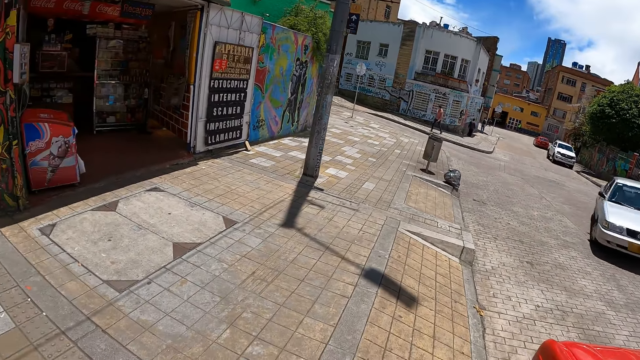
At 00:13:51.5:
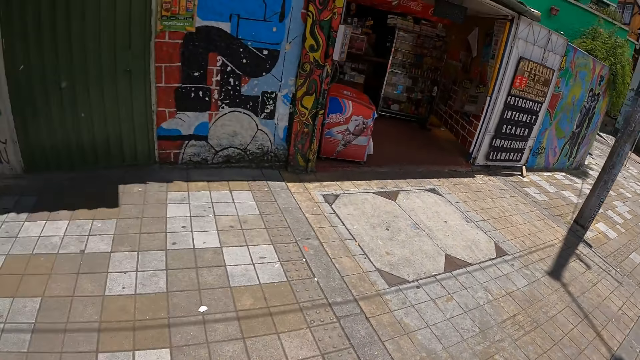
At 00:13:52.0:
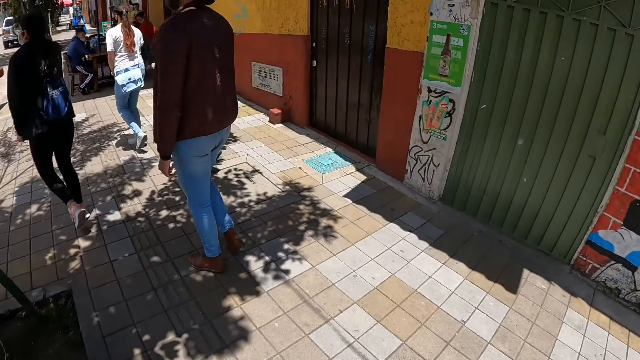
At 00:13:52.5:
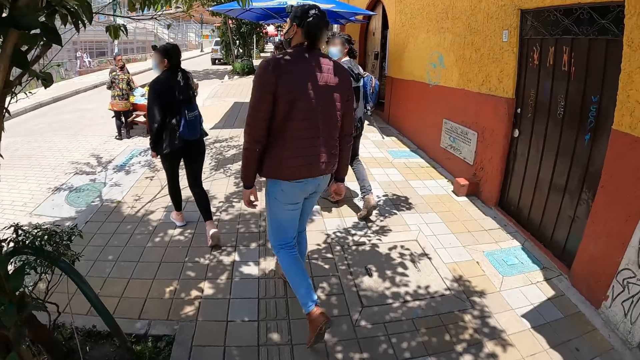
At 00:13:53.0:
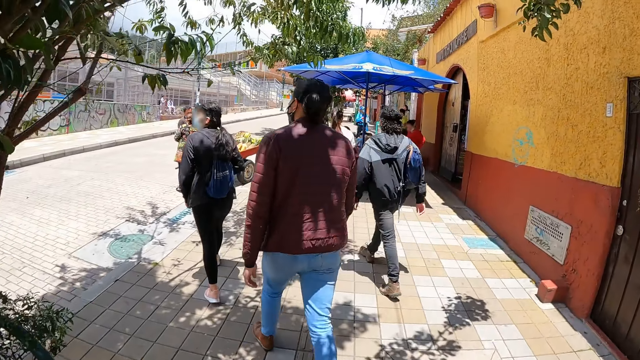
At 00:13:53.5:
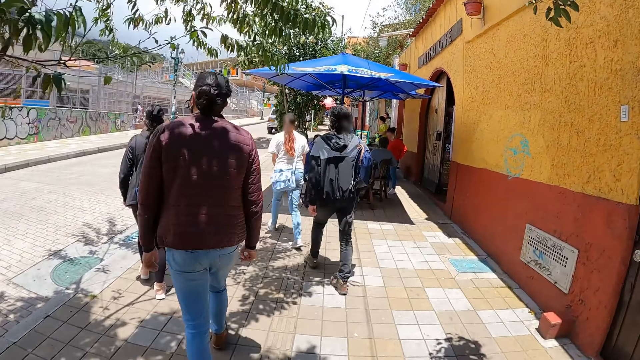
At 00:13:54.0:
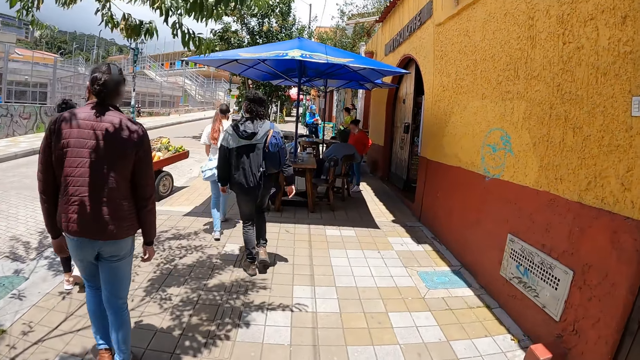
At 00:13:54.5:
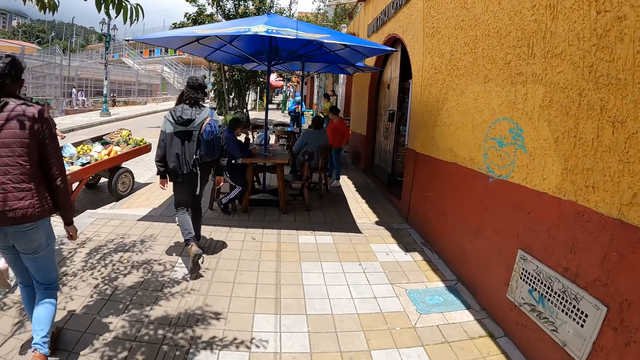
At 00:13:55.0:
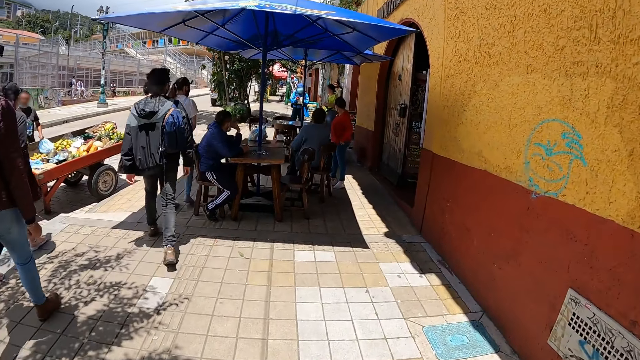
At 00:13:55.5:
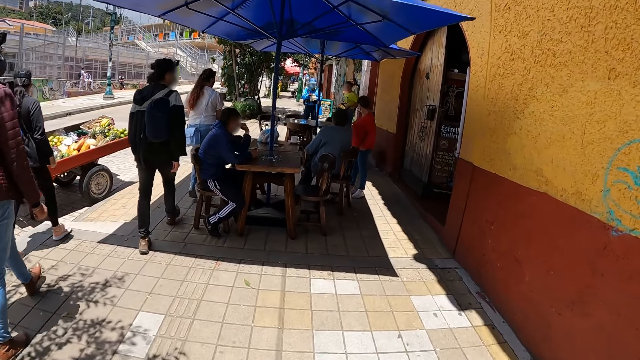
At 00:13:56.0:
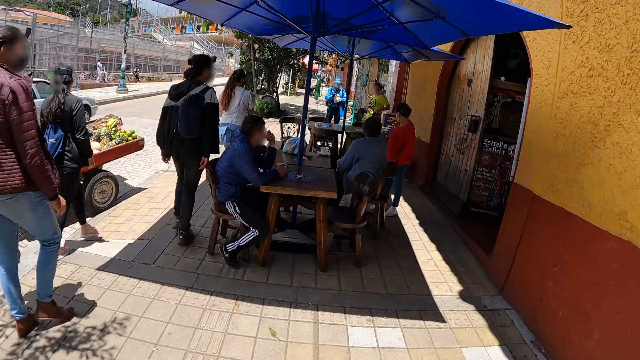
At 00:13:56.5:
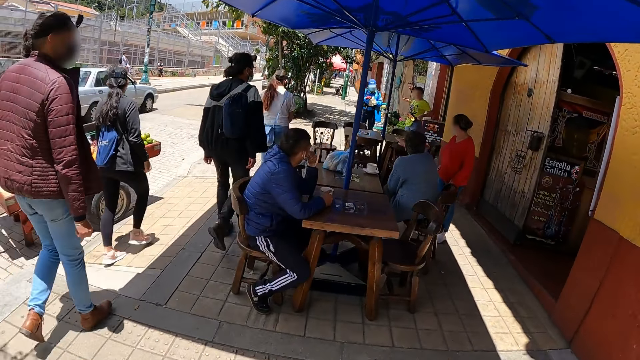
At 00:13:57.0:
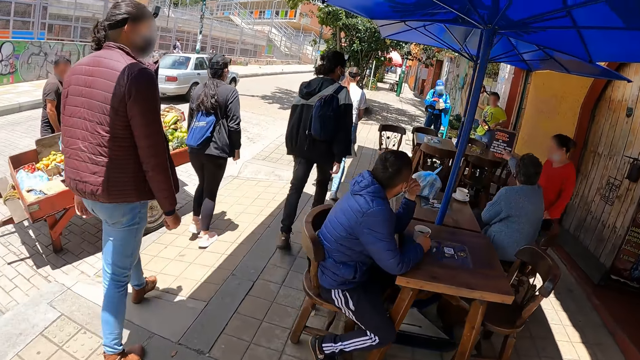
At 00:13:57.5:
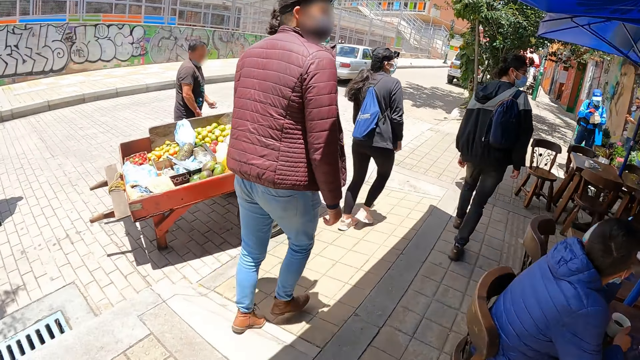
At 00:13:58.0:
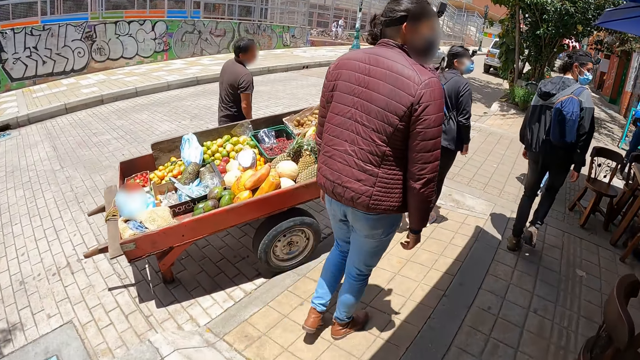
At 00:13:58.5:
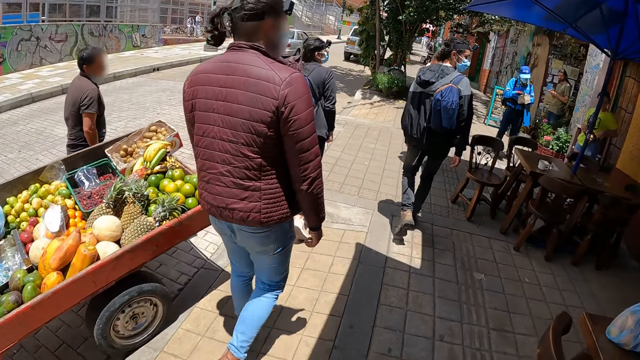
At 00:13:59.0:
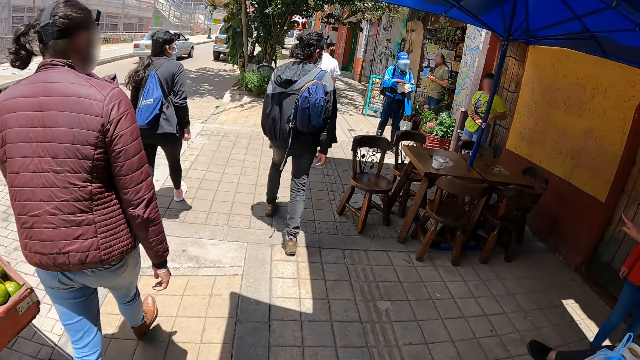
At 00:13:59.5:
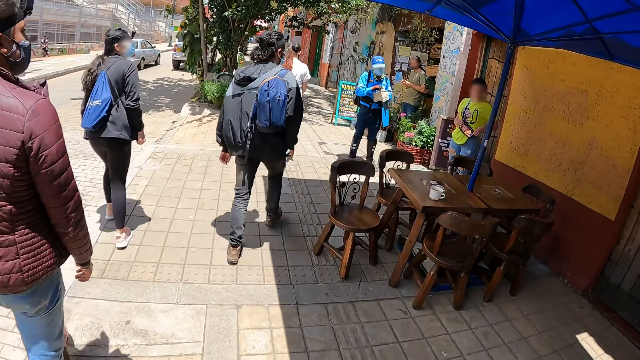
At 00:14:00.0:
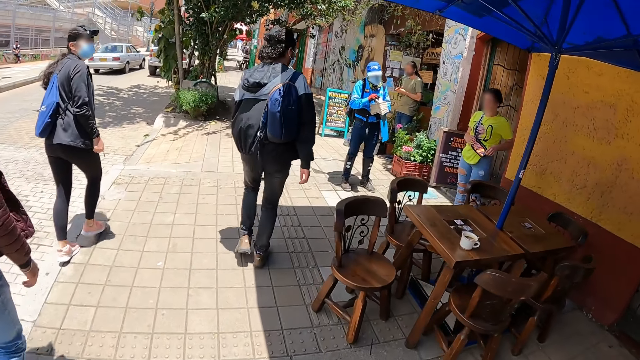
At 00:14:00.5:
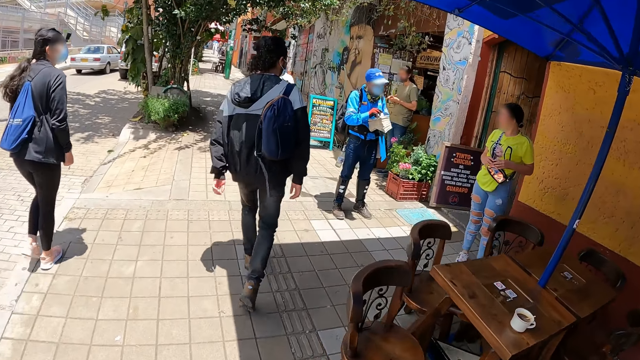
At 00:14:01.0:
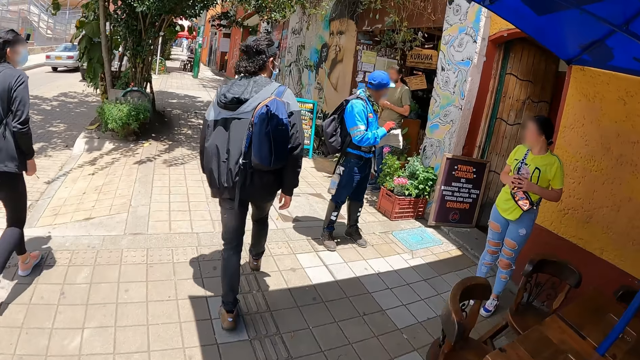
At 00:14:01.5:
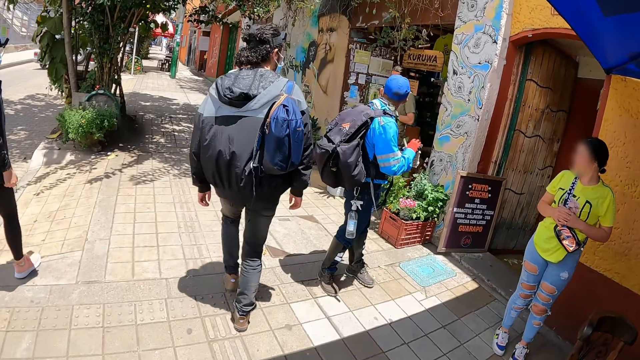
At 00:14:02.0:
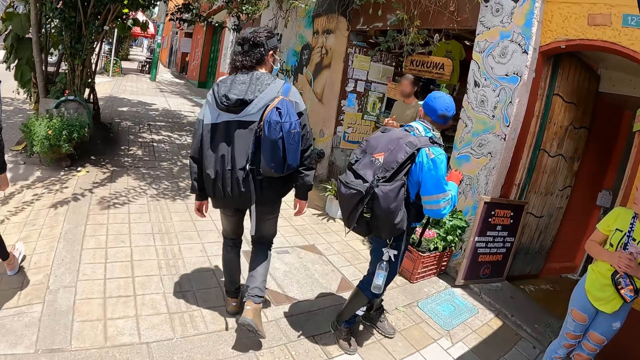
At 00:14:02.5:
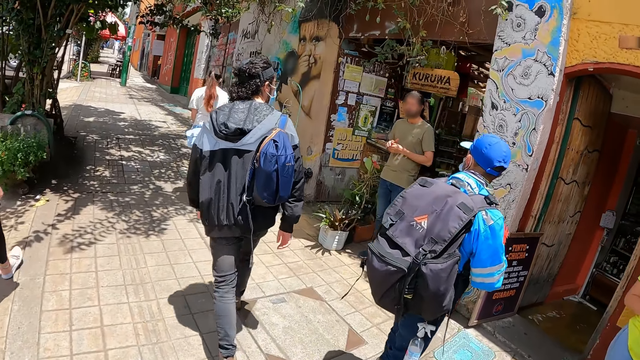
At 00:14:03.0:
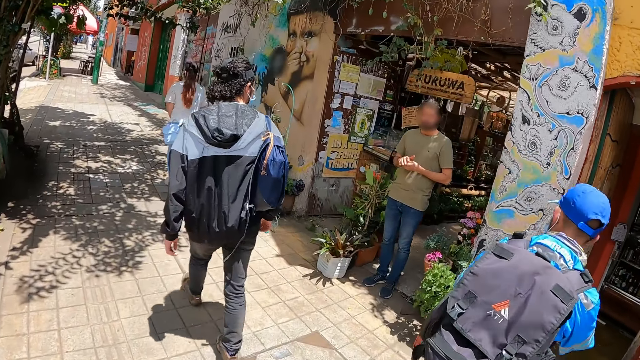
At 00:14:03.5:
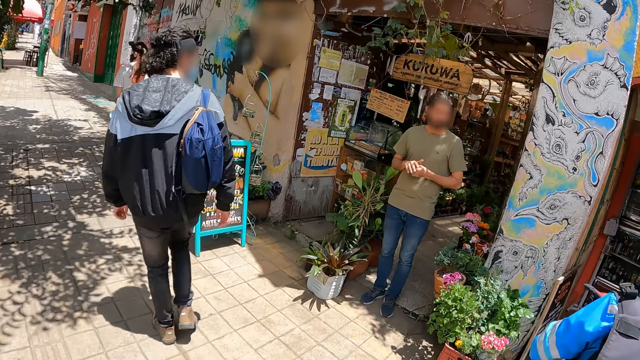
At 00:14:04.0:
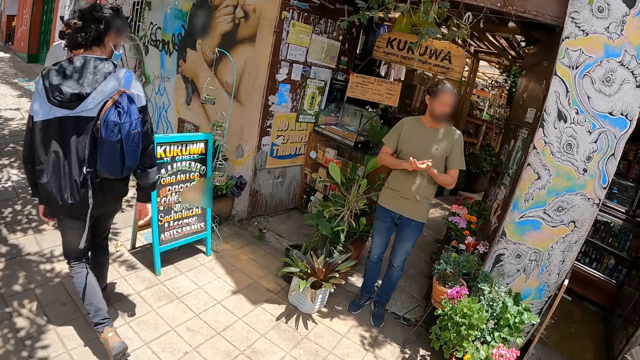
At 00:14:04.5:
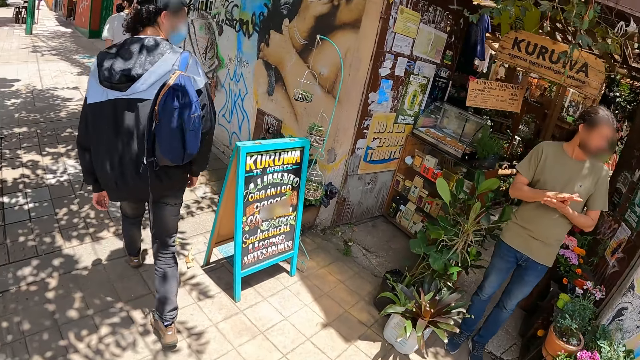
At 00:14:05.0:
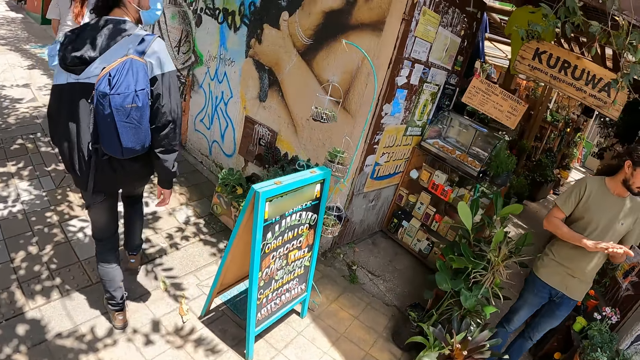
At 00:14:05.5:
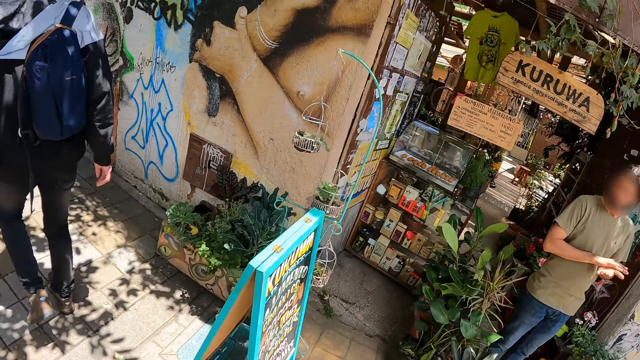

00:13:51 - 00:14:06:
The camera wearer turns forward. They walk forward. A man walks around. A woman walks around. The camera wearer looks left. They look forward. They look right.

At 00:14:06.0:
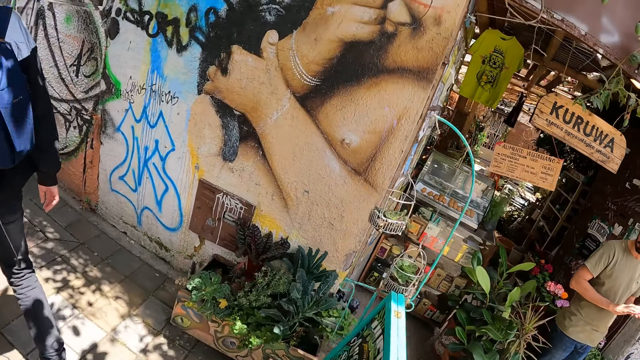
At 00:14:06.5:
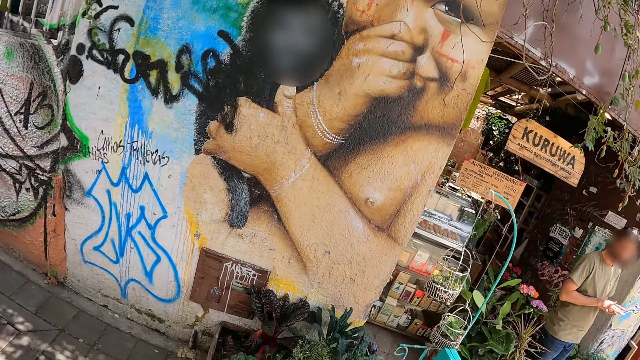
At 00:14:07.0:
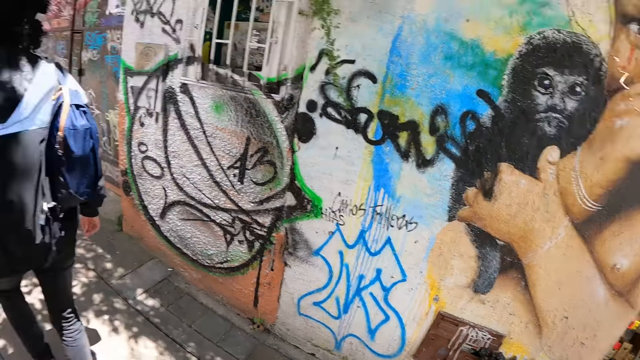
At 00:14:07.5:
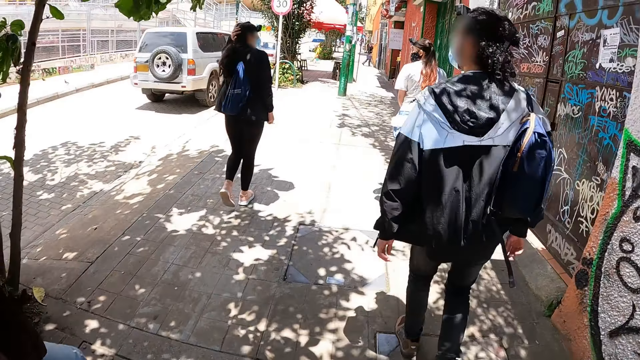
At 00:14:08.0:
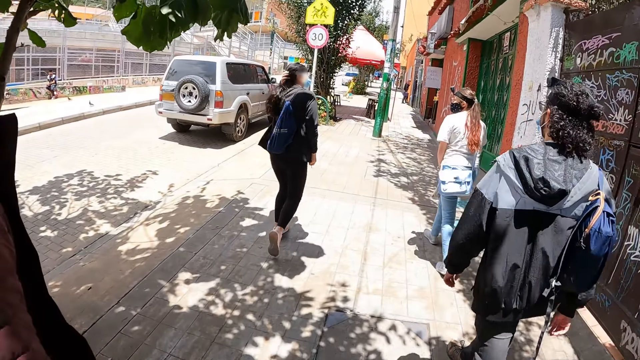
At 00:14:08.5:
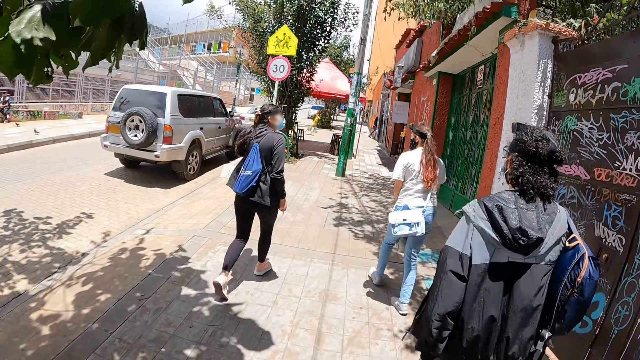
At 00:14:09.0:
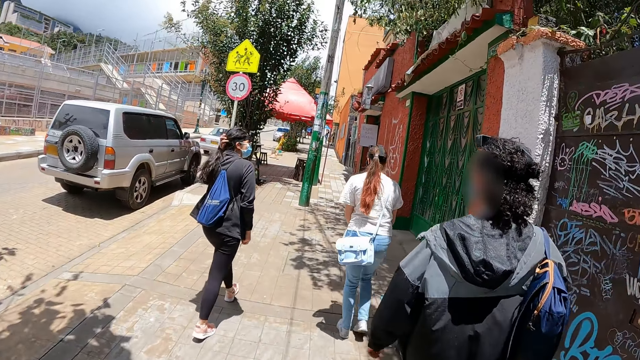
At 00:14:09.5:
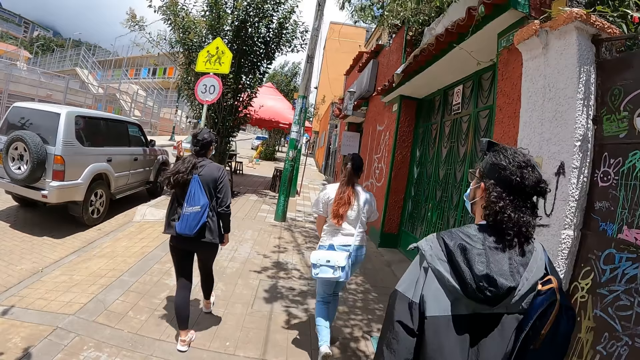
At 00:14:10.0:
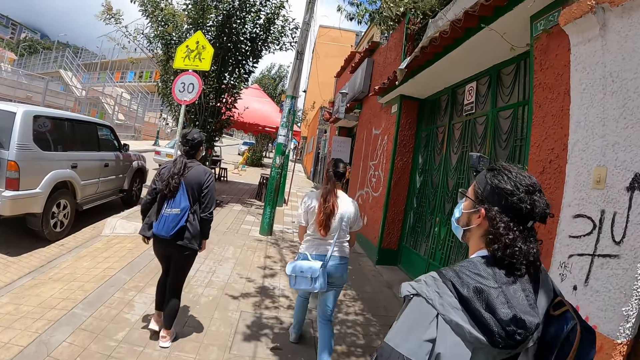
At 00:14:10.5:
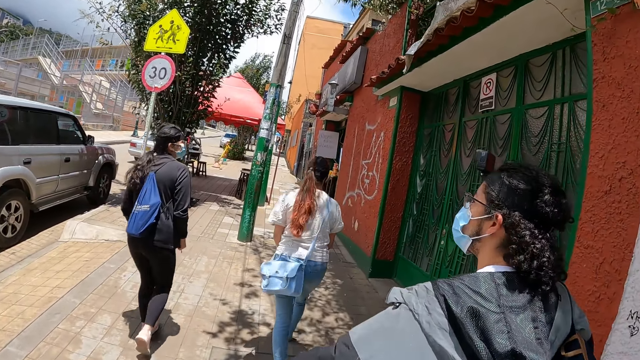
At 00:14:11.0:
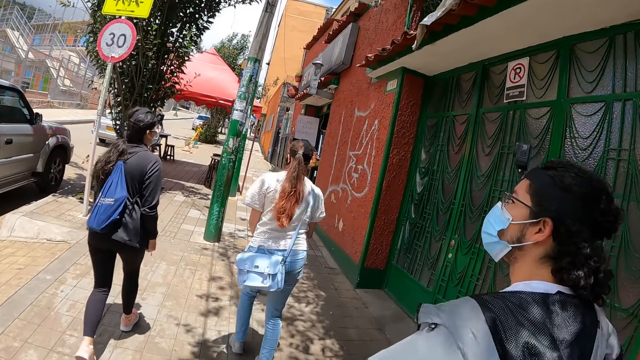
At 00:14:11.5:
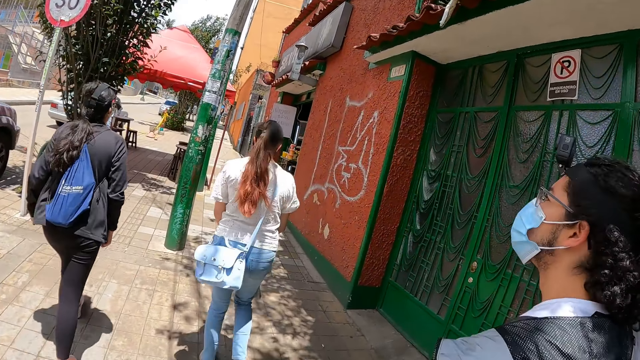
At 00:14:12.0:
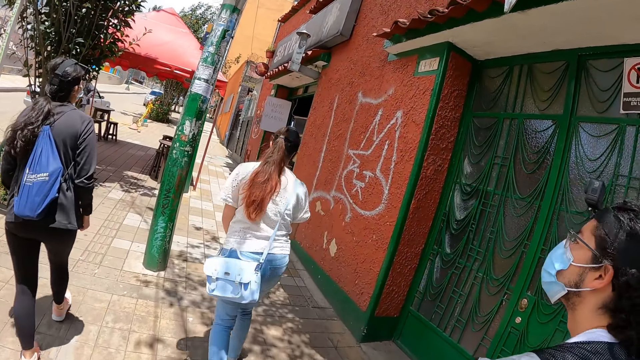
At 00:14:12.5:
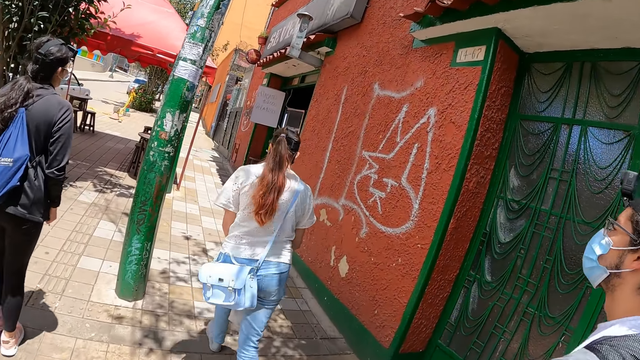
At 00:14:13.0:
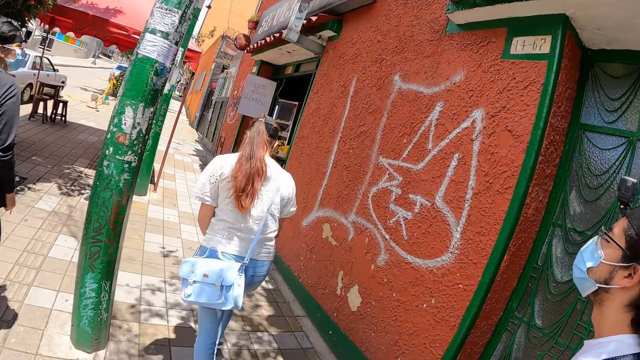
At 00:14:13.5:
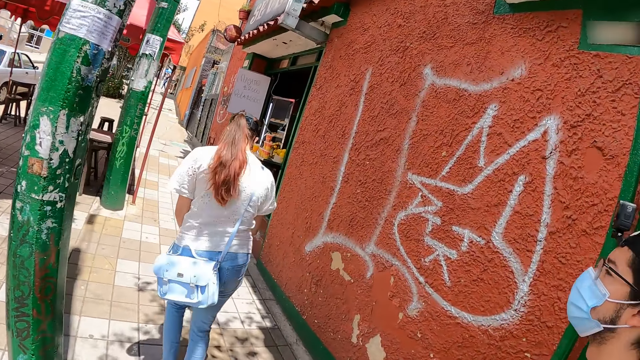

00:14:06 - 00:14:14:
The camera wearer looks forward. They record the video.
